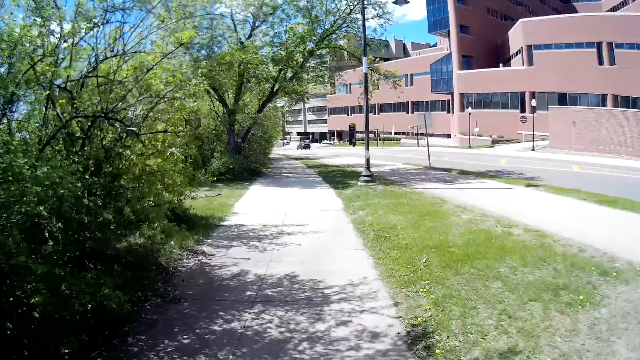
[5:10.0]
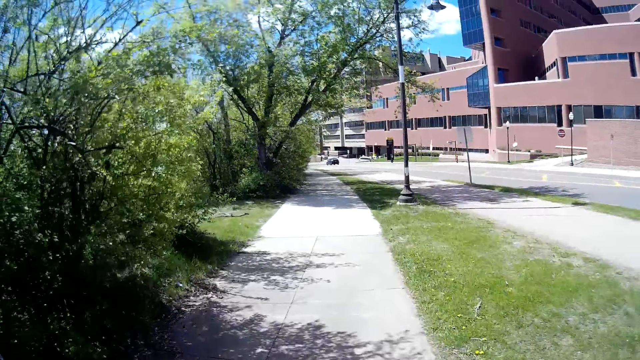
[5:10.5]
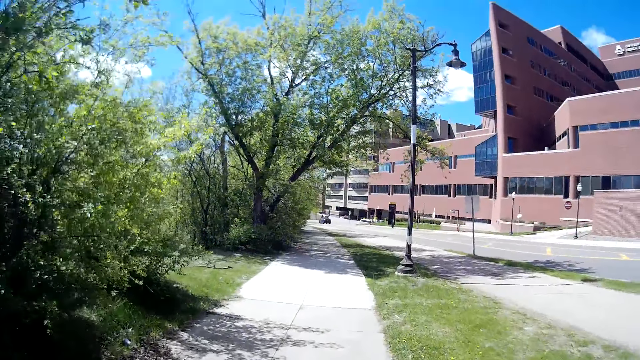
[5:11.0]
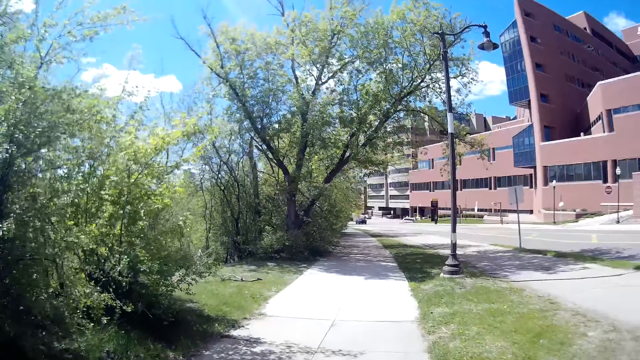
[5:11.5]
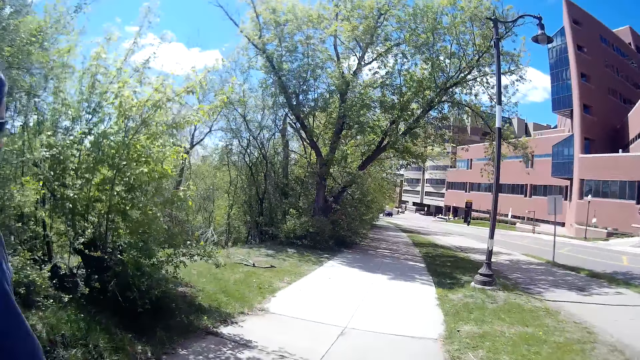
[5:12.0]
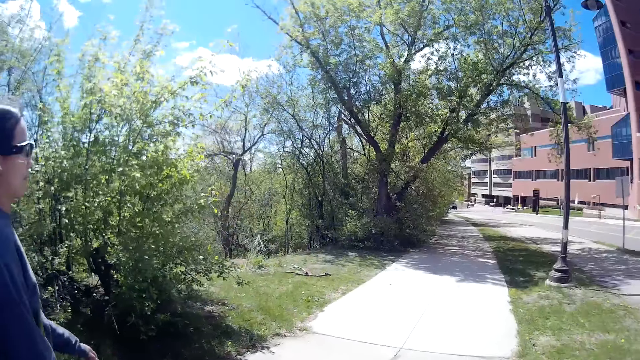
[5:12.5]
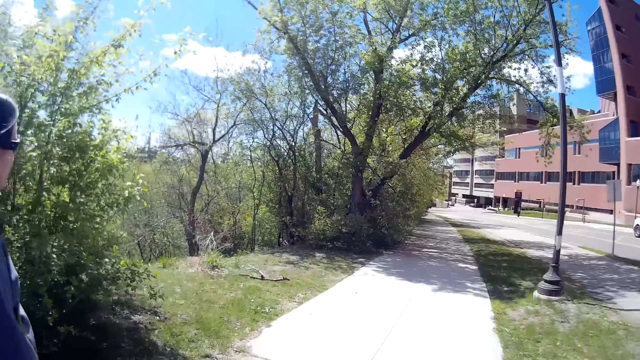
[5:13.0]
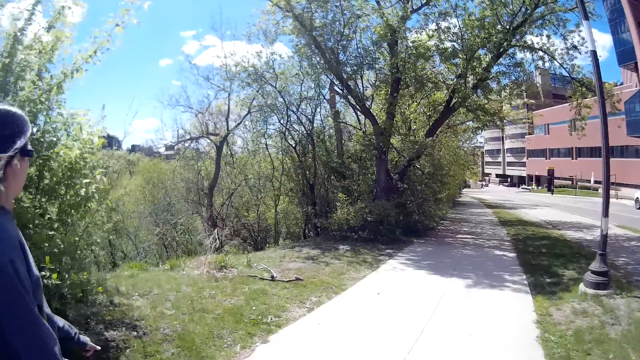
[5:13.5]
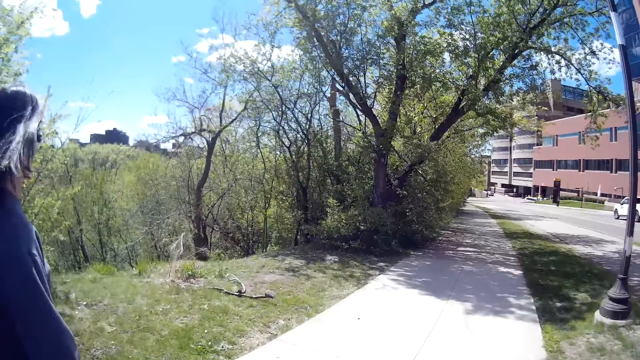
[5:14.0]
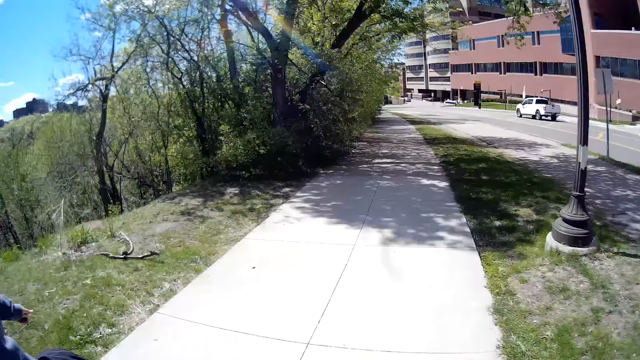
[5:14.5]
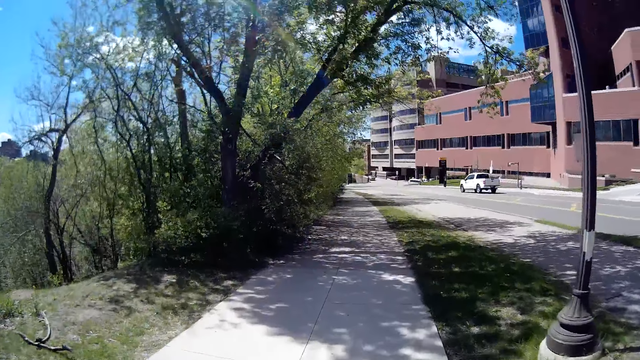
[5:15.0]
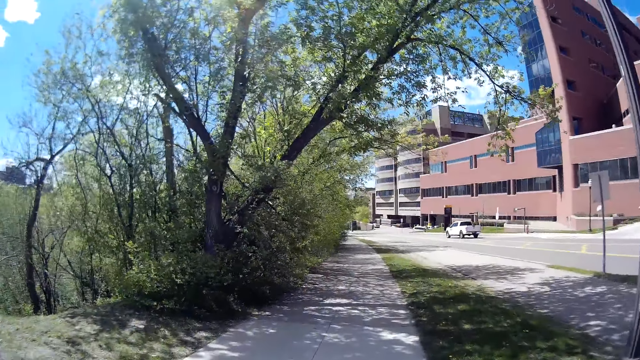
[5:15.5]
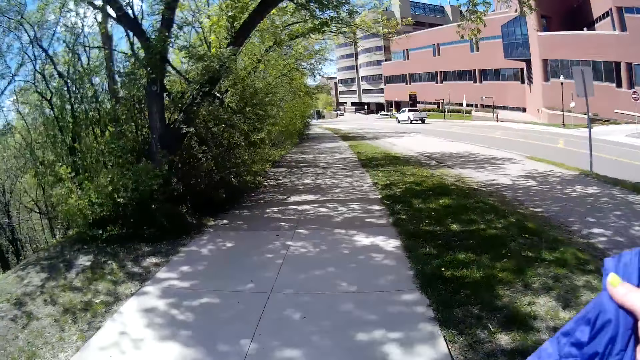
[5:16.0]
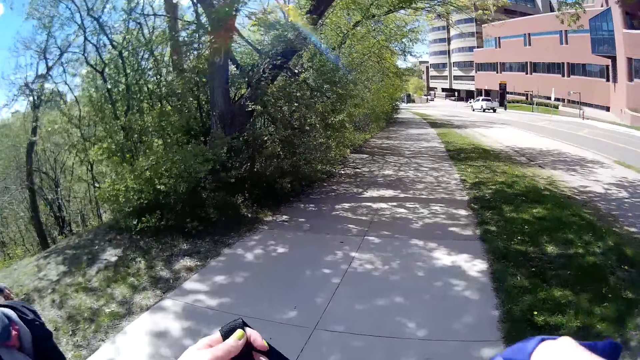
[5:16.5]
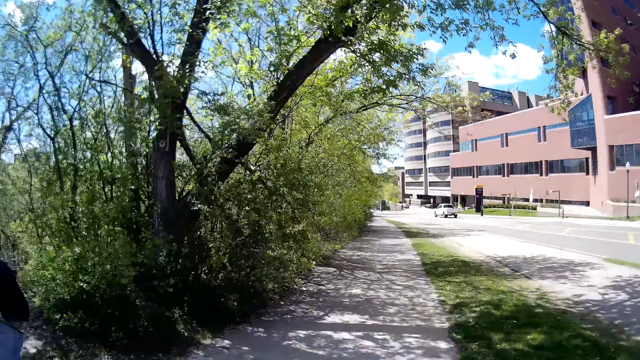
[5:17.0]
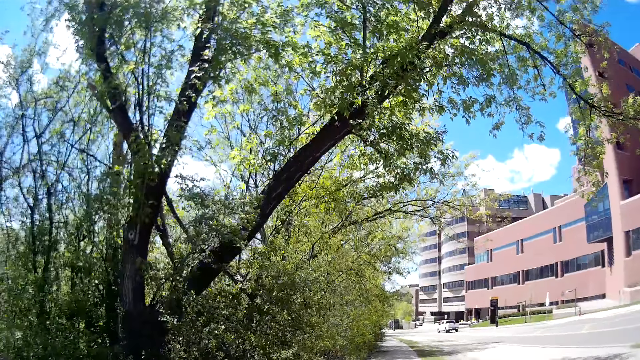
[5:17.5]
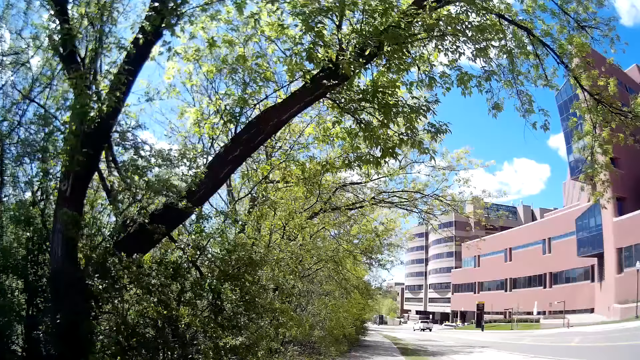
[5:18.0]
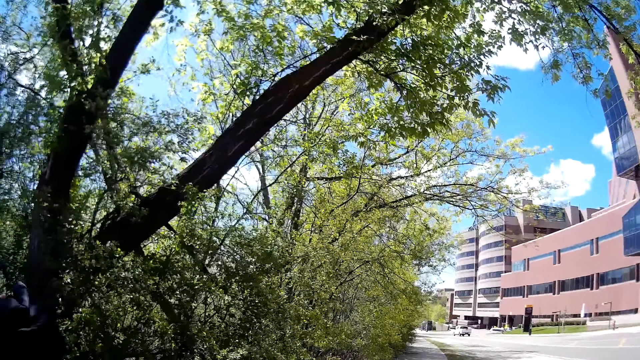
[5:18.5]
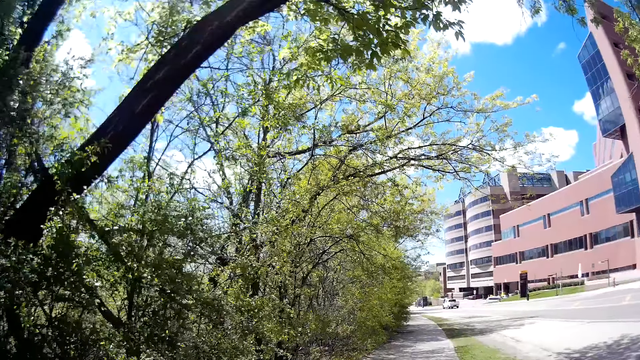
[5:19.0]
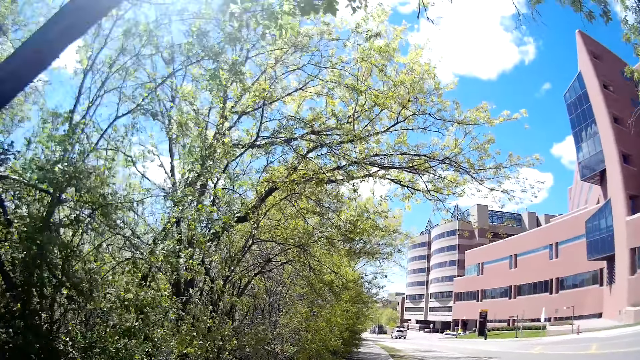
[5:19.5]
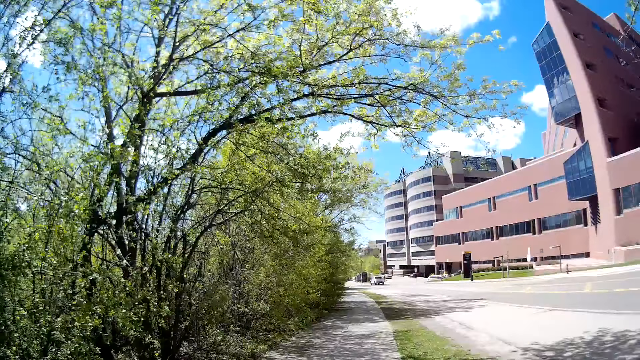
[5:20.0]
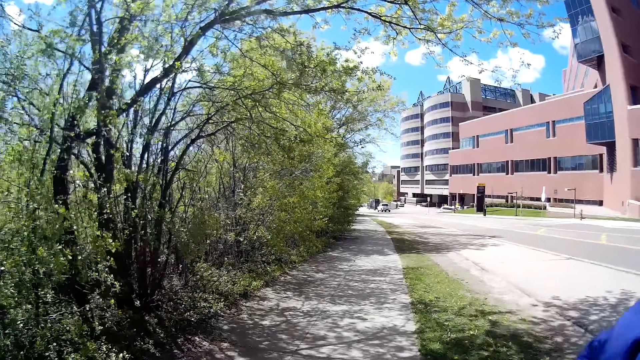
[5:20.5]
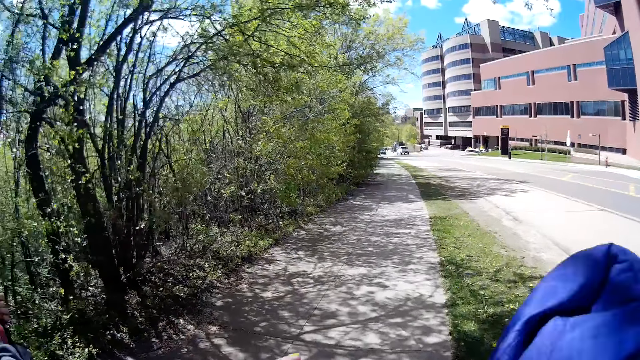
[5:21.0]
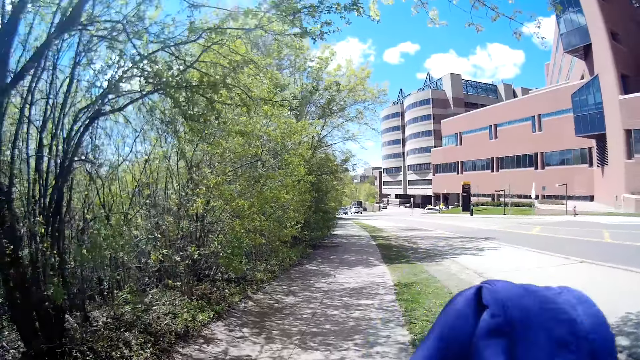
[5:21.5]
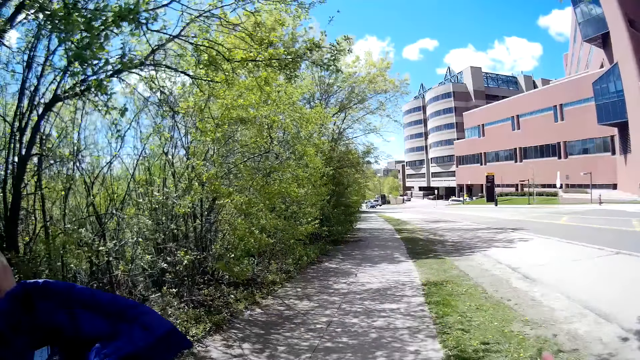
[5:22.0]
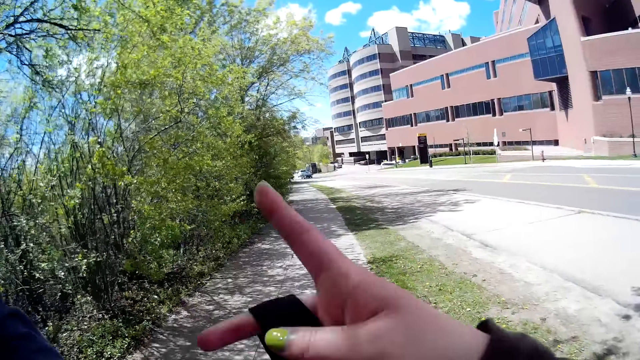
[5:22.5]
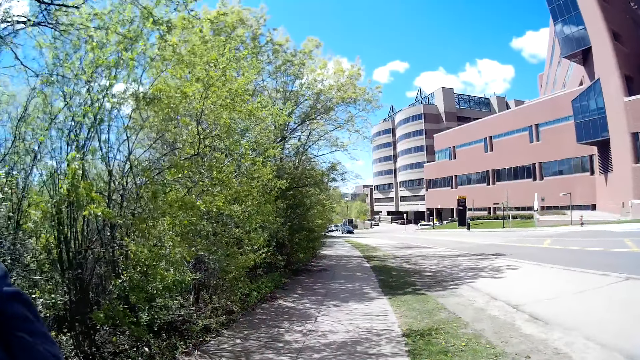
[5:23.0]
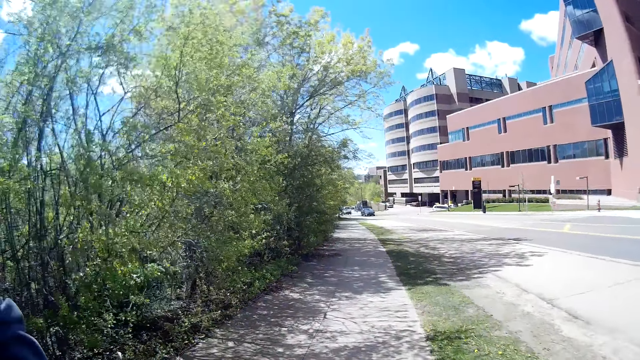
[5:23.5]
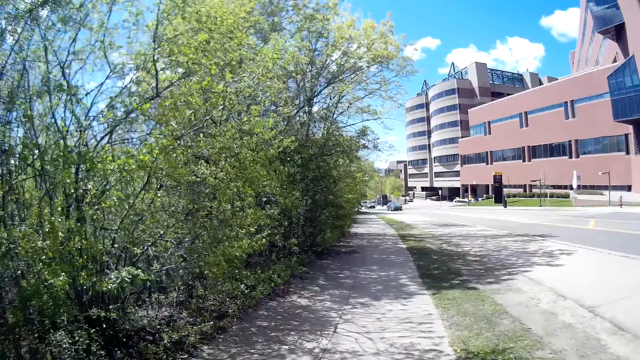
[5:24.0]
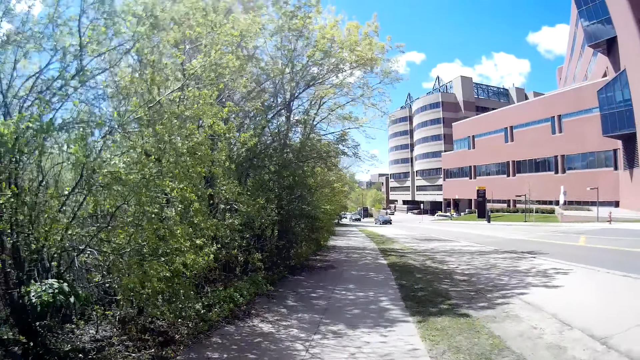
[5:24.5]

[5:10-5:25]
The camera wearer holds a jacket with her right hand. She holds a bag with her left hand. She switches the bag in her left hand with the jacket in her right hand.

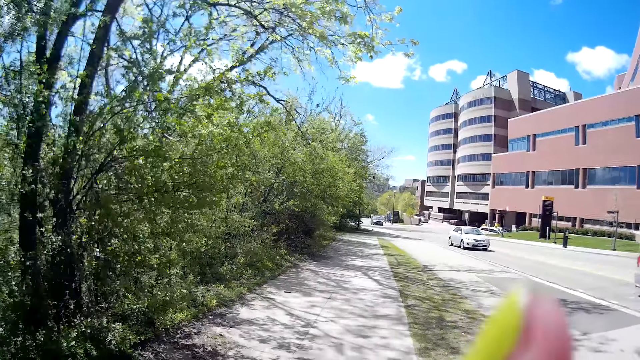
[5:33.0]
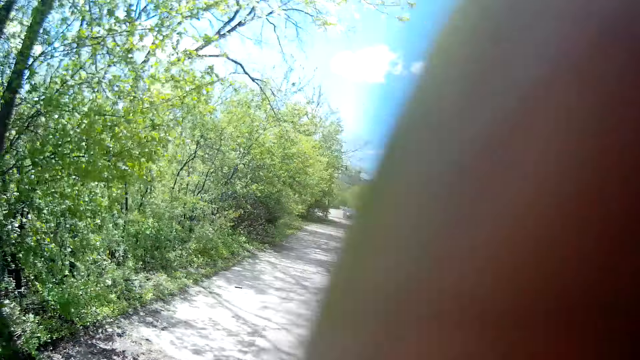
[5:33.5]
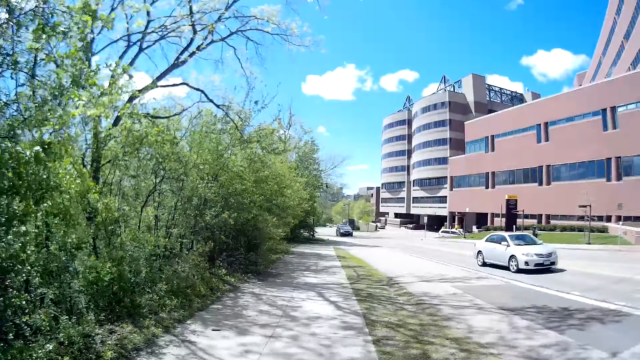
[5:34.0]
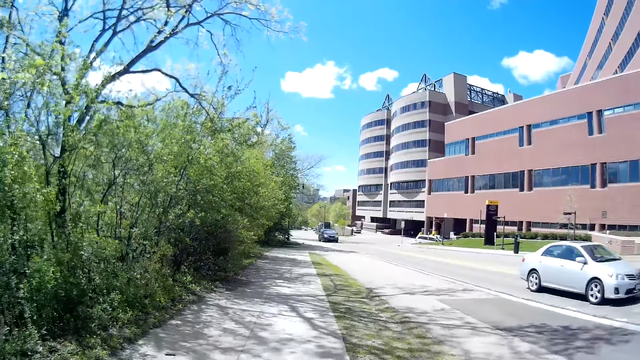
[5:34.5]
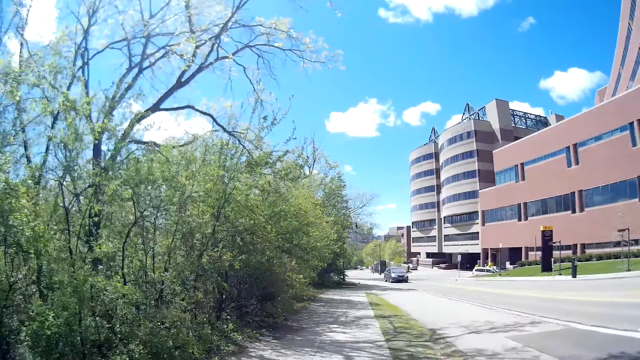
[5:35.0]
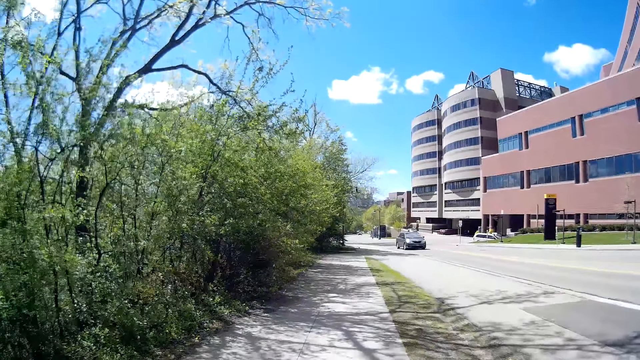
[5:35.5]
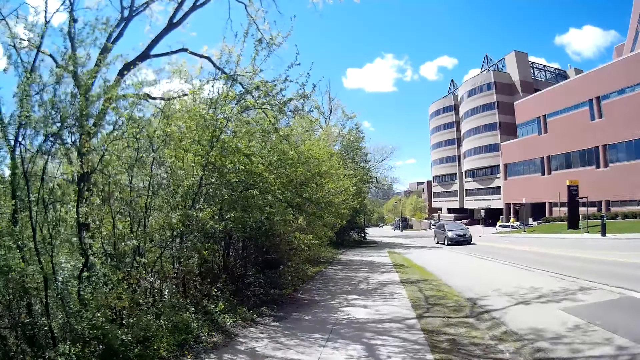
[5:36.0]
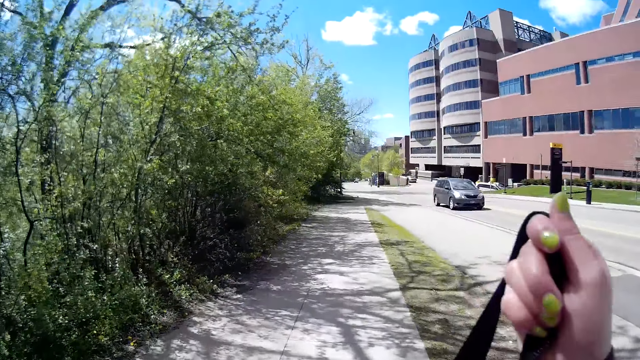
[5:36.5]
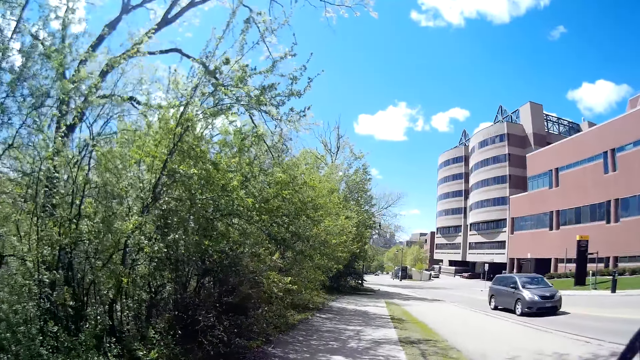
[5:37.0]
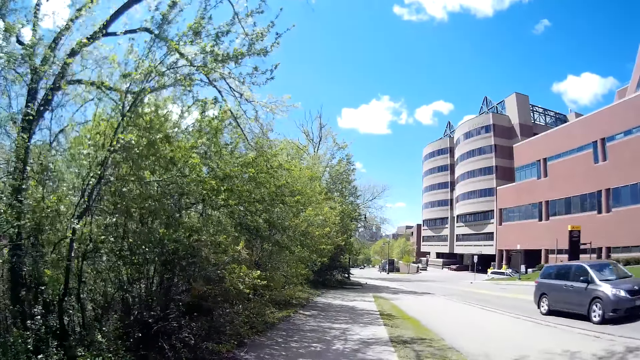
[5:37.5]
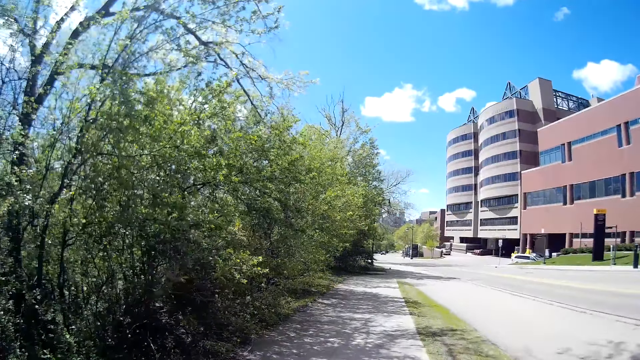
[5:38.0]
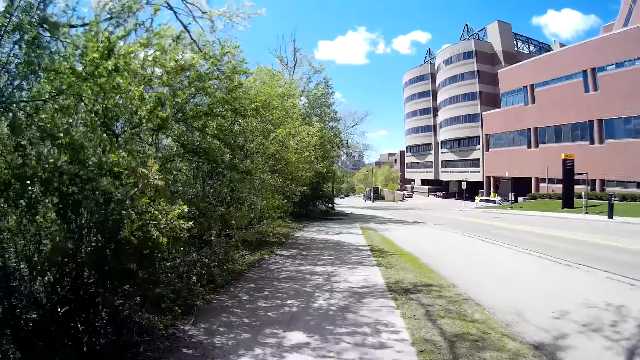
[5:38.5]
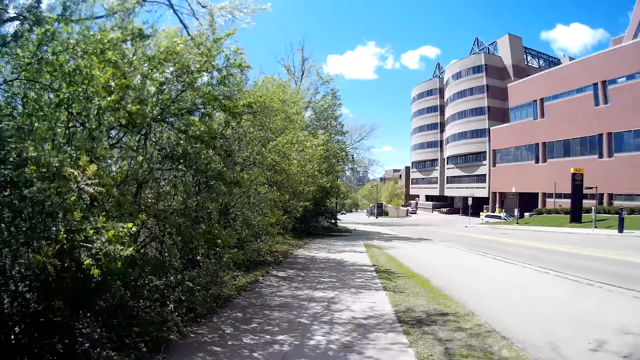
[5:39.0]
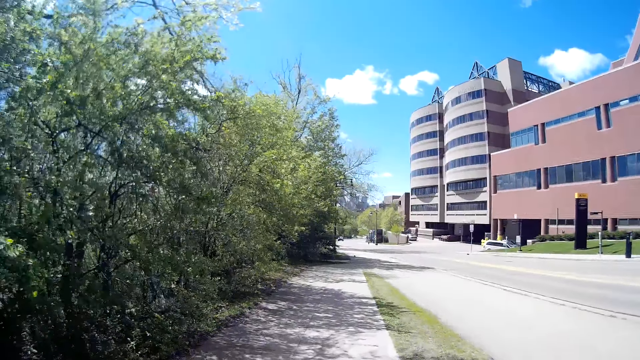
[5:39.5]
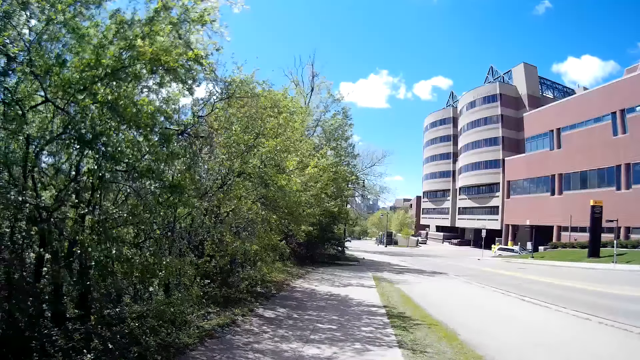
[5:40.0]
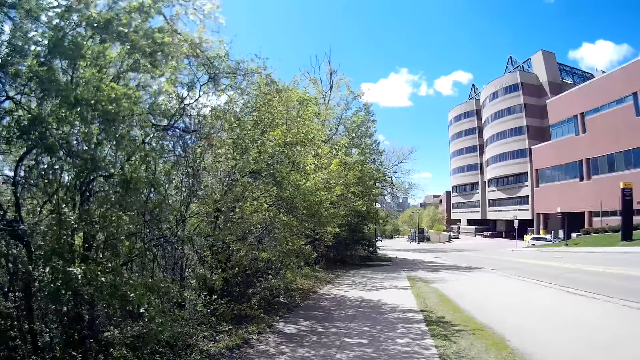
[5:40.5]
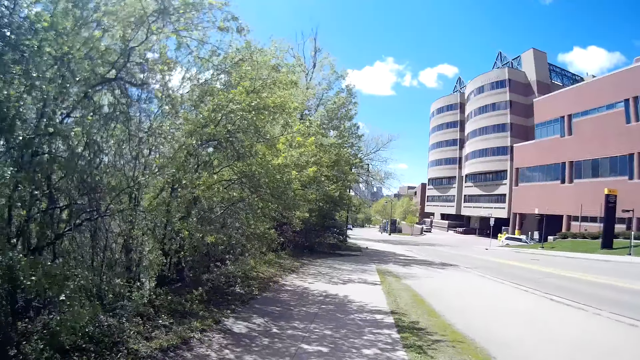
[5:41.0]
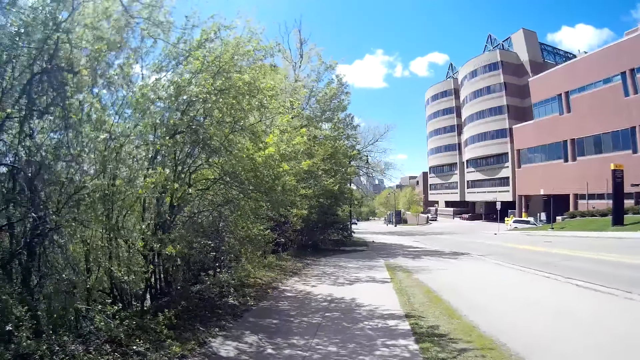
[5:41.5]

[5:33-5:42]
The camera wearer adjusts the camera with her right hand. She holds the bag with her right hand.
